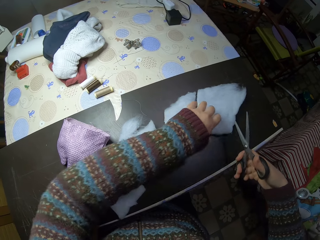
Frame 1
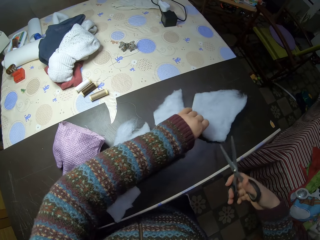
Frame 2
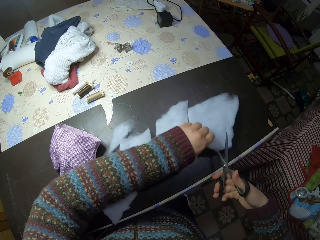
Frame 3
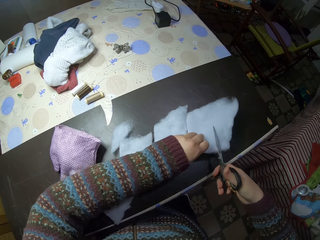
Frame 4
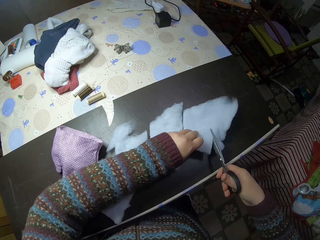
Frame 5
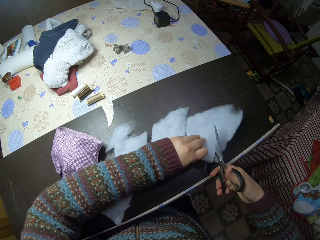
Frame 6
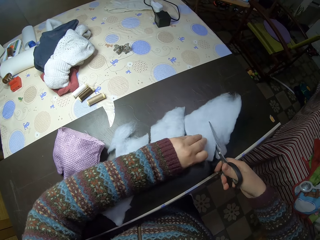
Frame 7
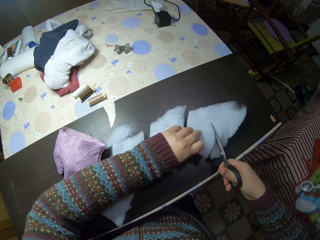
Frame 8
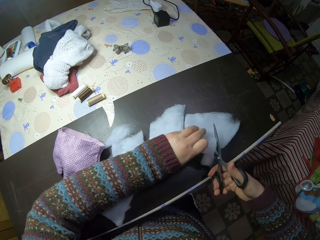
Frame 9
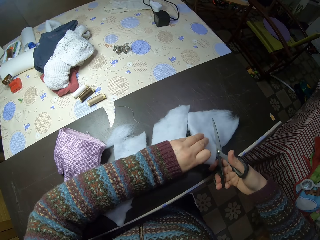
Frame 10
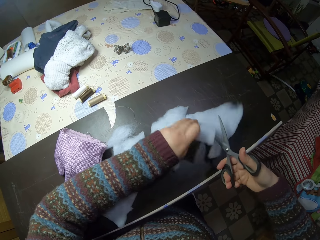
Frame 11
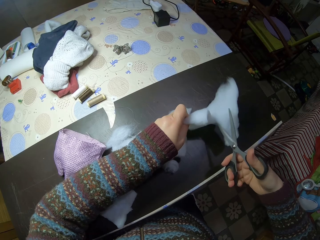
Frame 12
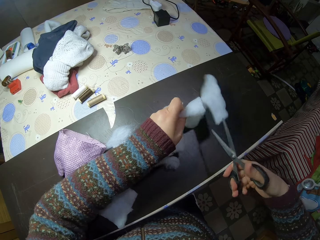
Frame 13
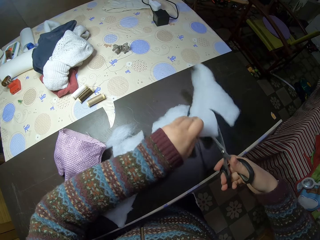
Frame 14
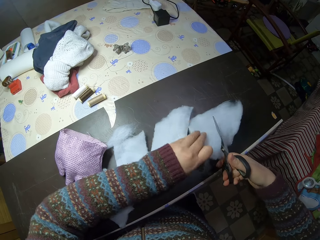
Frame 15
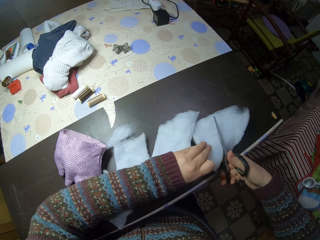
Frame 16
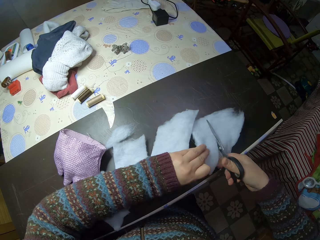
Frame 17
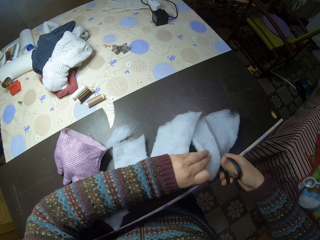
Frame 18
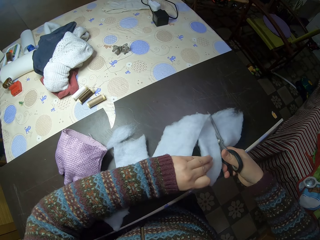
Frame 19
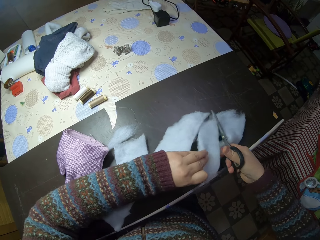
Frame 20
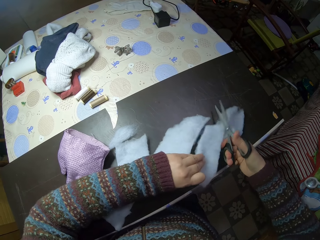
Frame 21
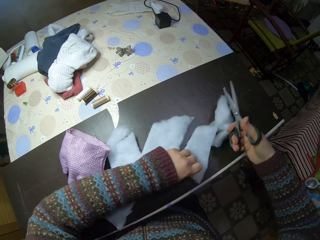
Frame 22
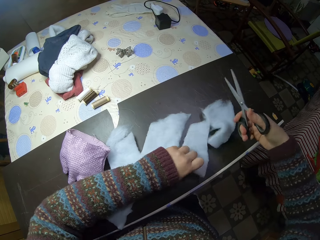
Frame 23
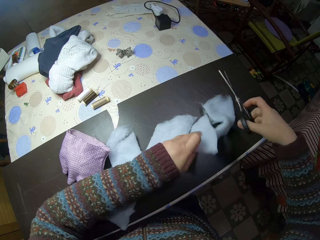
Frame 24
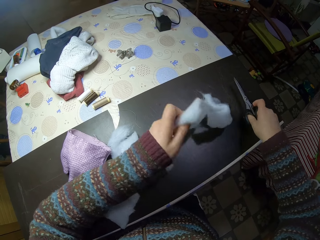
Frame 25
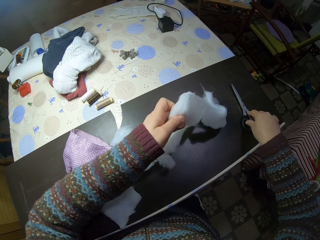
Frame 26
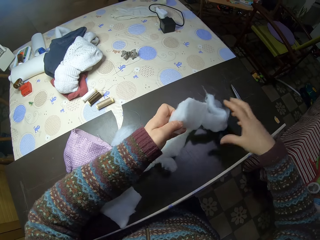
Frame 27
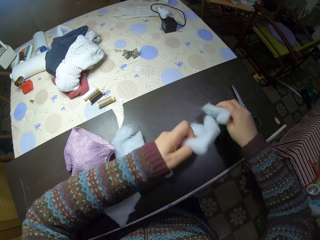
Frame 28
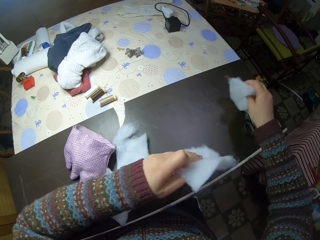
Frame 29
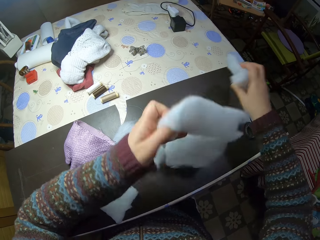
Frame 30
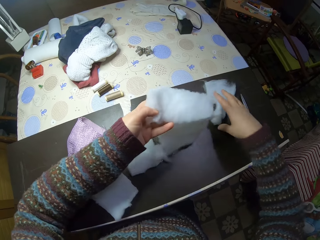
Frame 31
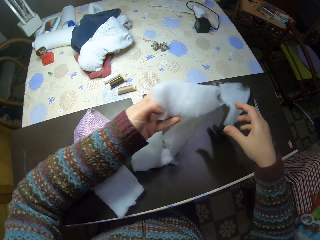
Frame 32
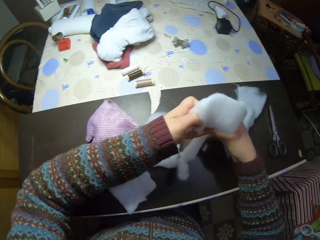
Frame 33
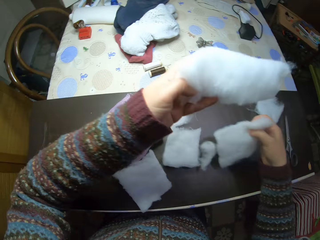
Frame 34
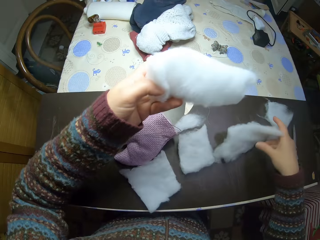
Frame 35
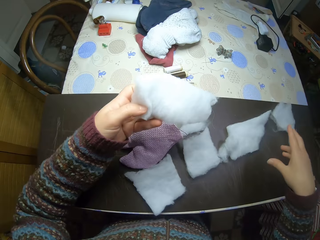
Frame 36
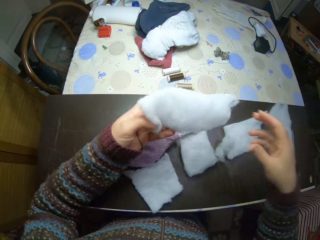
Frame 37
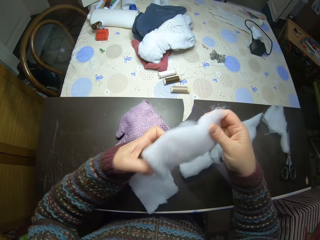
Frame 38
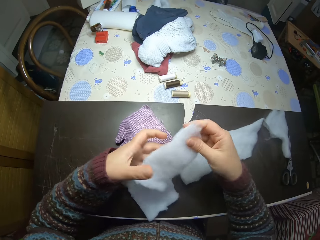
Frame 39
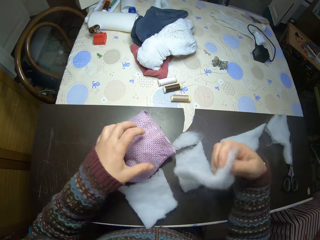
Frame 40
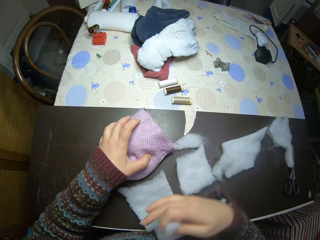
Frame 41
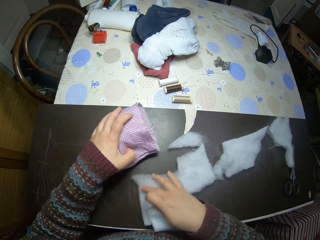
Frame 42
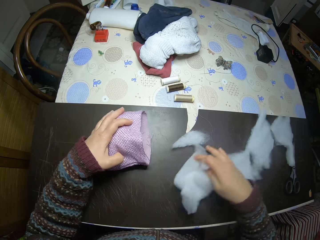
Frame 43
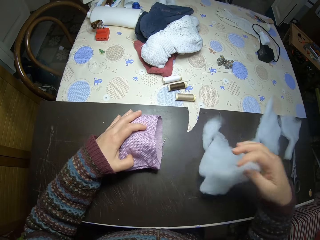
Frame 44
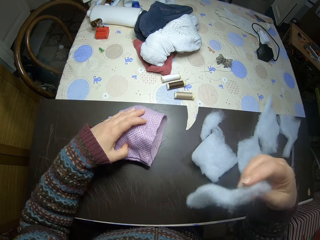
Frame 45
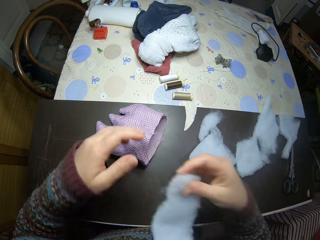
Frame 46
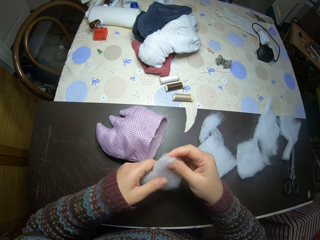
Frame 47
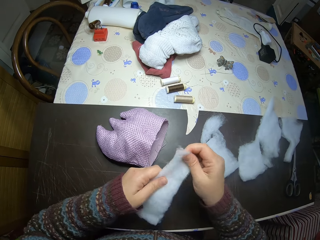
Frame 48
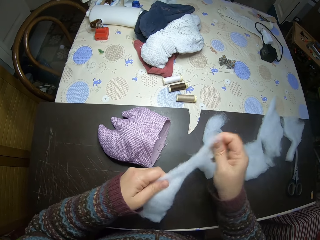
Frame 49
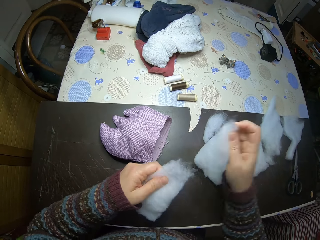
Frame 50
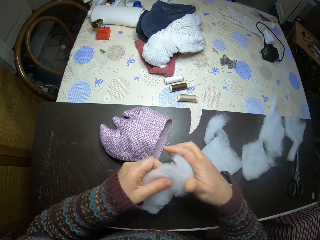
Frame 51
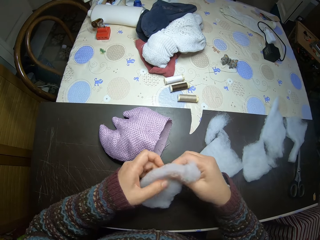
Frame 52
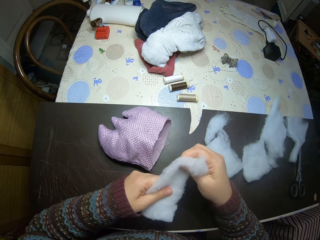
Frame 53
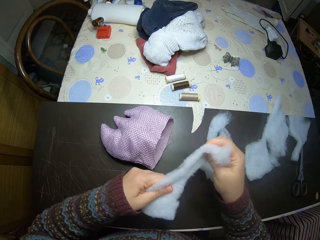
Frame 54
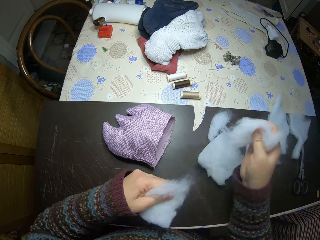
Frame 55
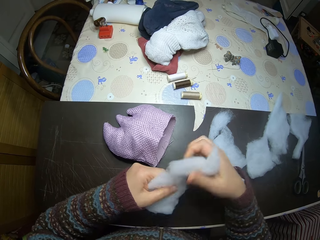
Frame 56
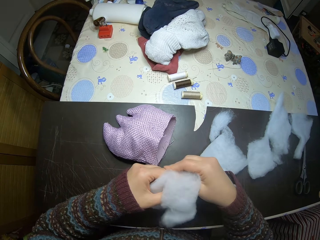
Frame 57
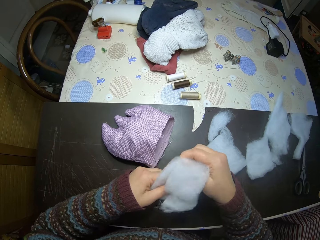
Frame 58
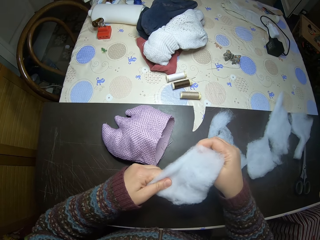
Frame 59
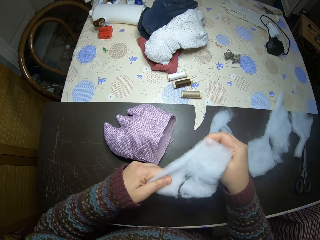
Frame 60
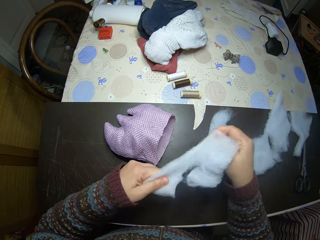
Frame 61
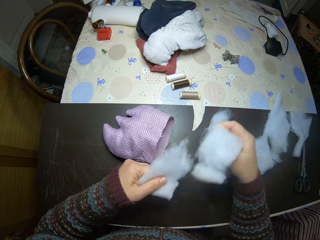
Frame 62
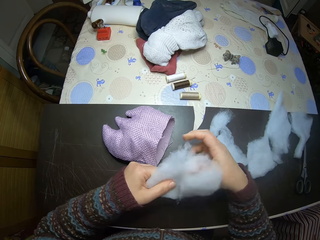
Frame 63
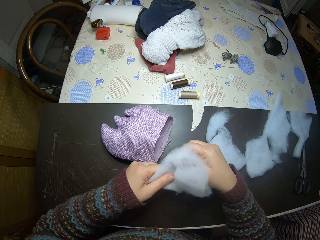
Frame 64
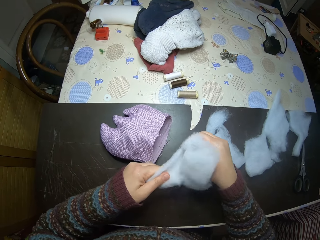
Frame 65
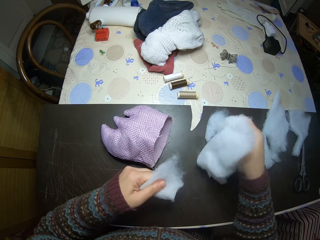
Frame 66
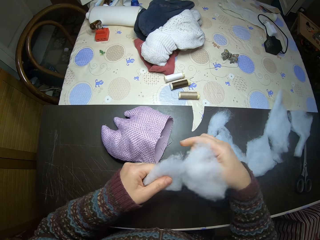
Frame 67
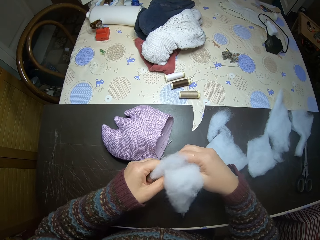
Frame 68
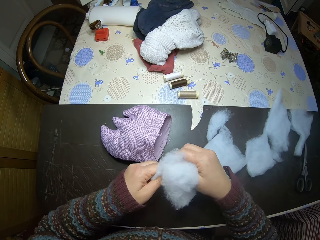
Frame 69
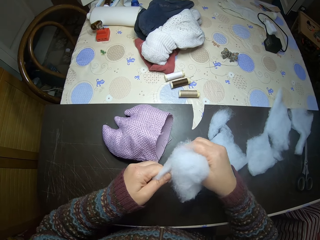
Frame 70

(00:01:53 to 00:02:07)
The camera wearer puts the scissors down. They sort the cotton. They push something slightly. They tear the cotton. They cut polyester fiberfill.

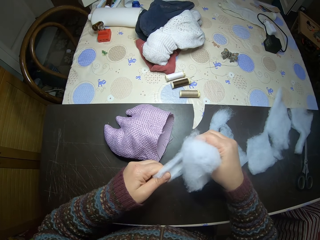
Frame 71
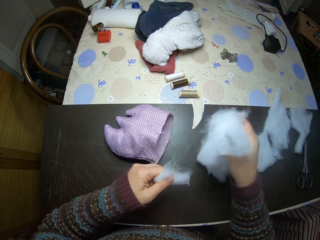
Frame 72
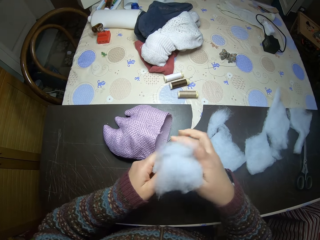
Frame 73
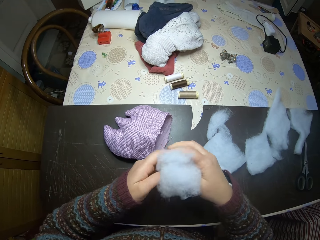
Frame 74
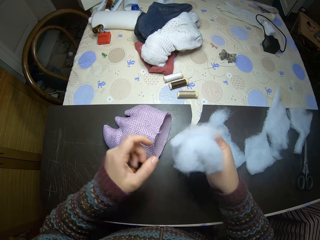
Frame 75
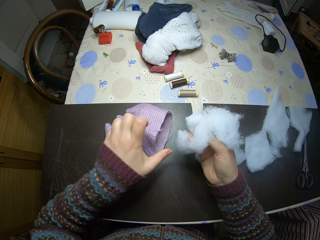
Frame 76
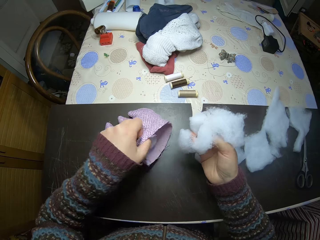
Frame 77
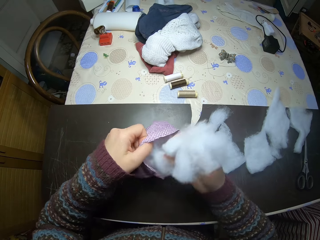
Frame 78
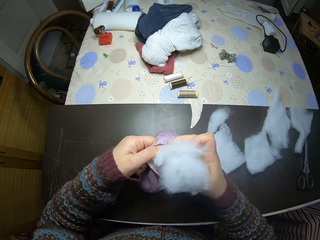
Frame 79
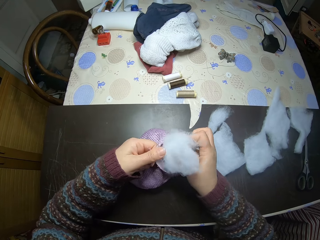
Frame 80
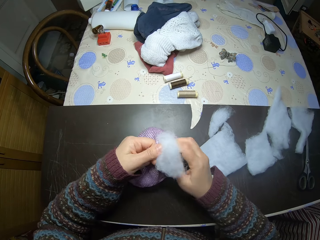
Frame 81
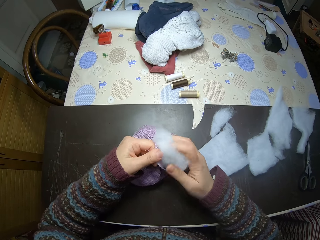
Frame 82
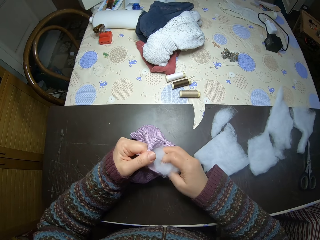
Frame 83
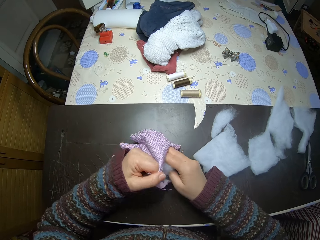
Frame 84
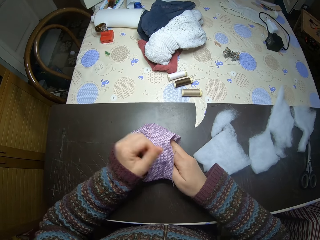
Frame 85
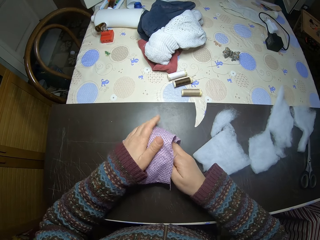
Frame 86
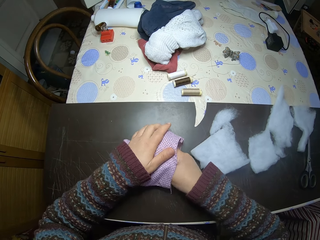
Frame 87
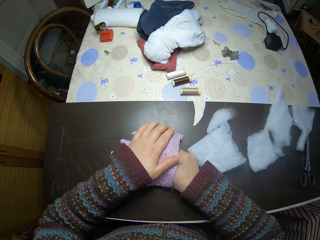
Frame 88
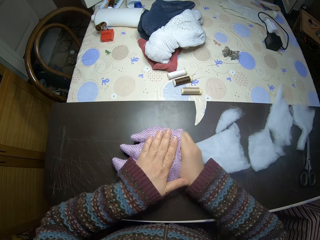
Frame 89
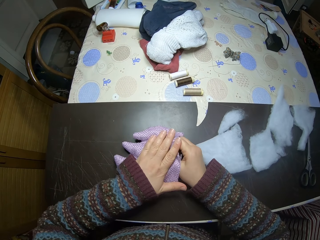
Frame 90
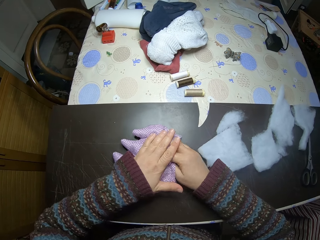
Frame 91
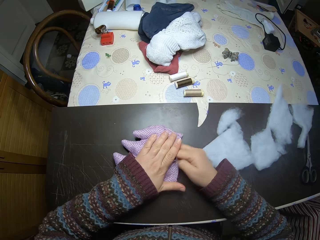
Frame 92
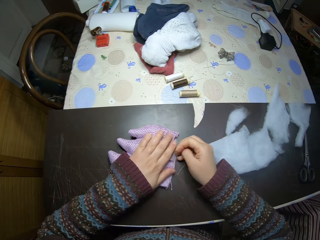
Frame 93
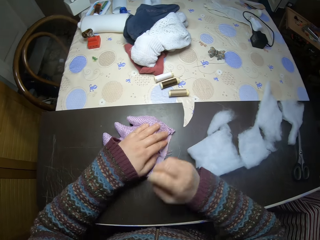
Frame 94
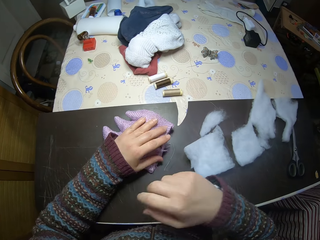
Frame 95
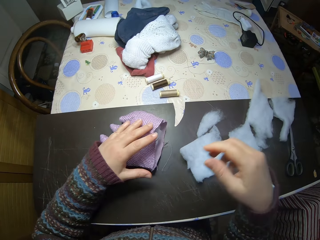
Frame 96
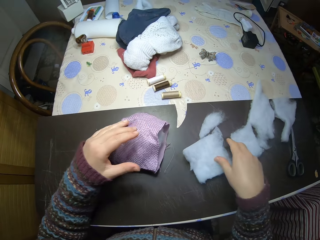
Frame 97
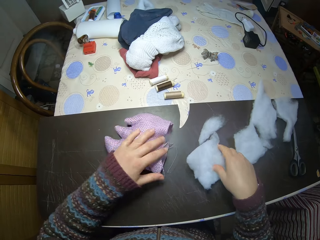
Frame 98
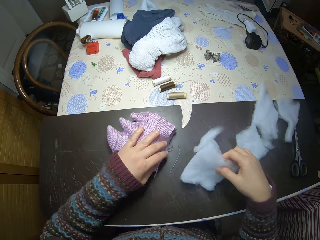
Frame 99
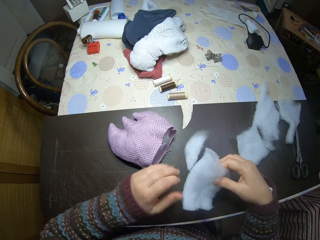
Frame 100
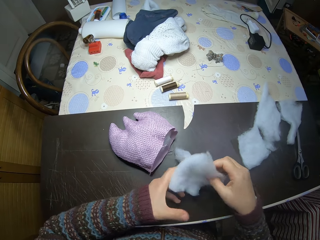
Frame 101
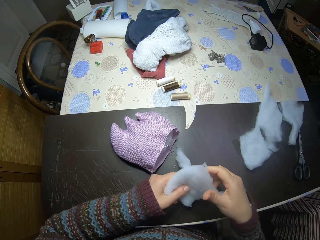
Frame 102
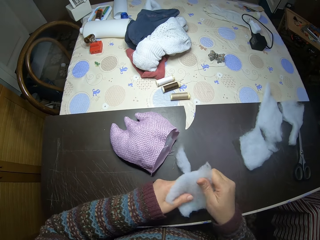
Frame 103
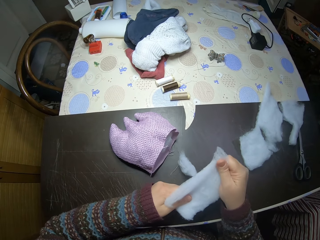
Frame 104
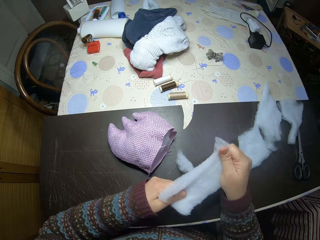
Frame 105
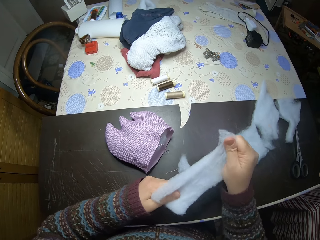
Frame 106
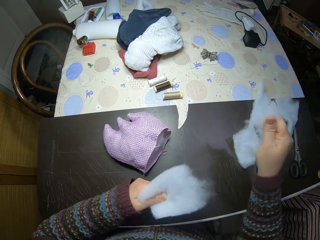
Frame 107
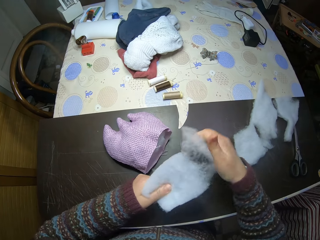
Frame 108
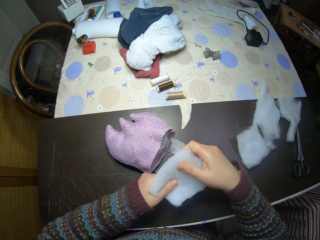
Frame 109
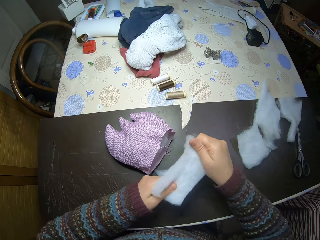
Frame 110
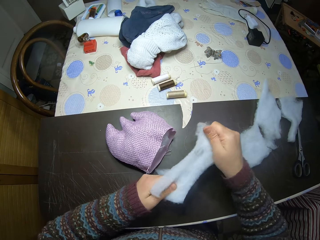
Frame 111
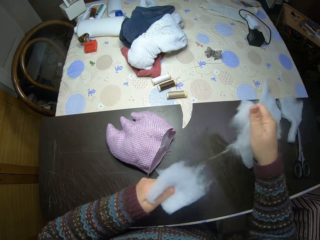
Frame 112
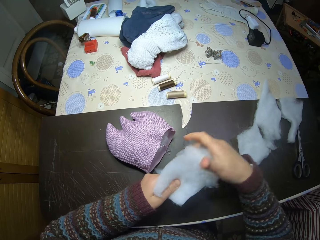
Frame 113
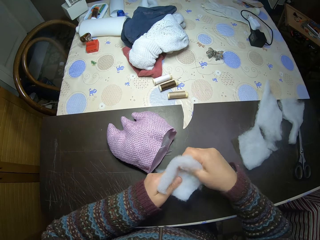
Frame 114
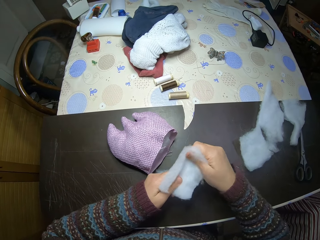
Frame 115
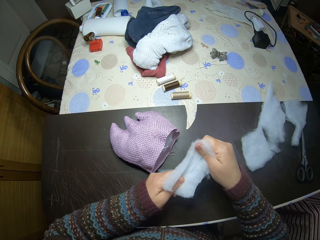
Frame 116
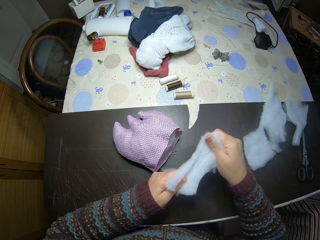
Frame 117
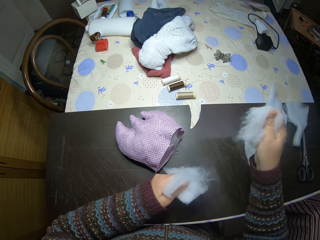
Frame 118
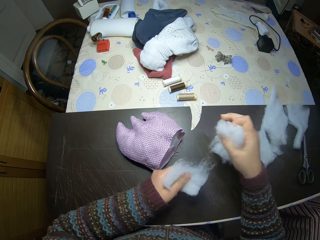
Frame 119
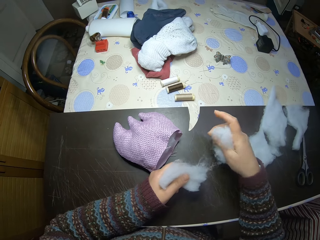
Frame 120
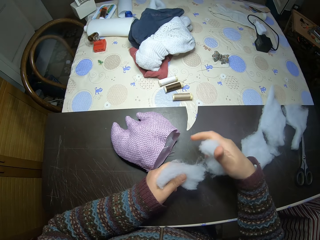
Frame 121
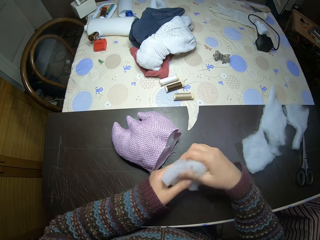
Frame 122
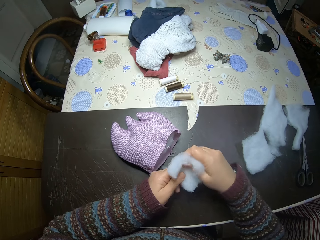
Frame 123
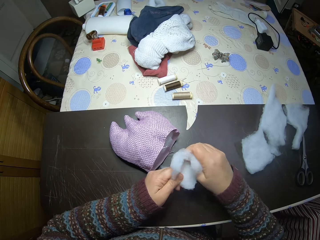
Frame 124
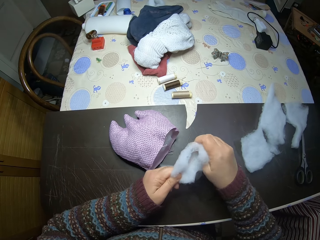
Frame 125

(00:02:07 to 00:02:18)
The camera wearer puts the polyester fiberfill or cotton into the sewn fabric. They pick up the polyester fiberfill. They tear the cotton. They cut the polyester fiberfill.
